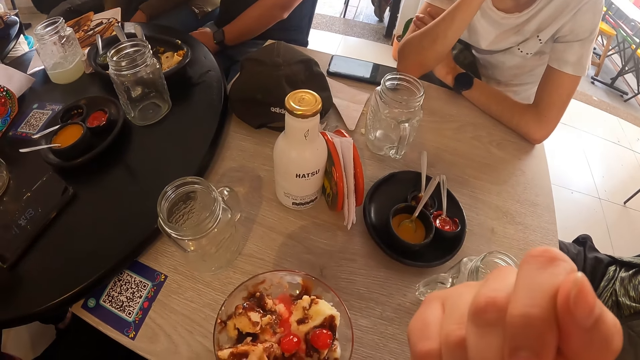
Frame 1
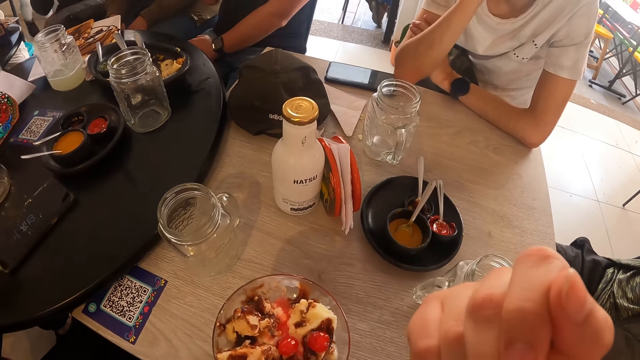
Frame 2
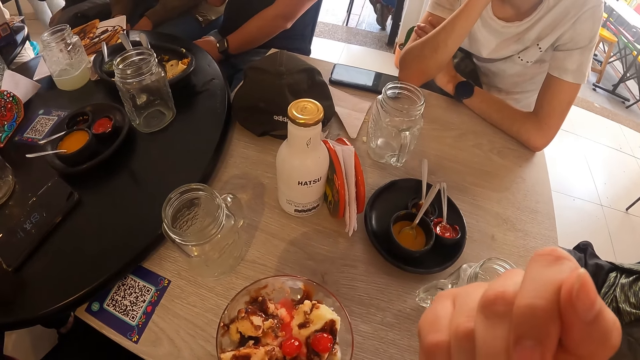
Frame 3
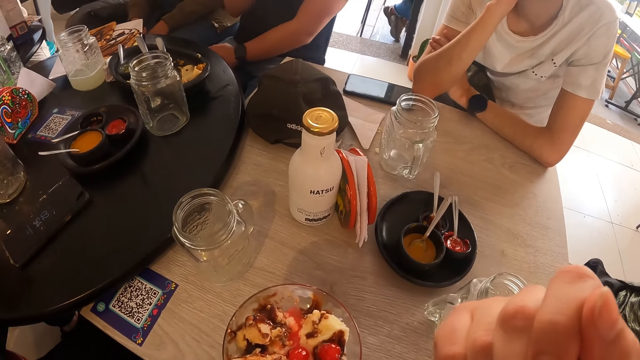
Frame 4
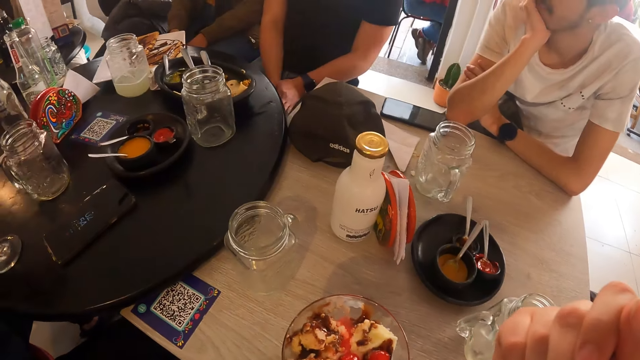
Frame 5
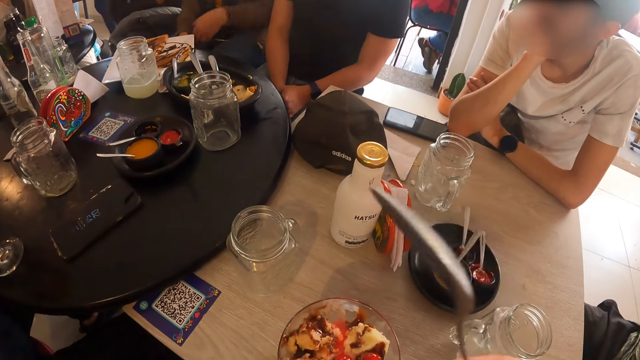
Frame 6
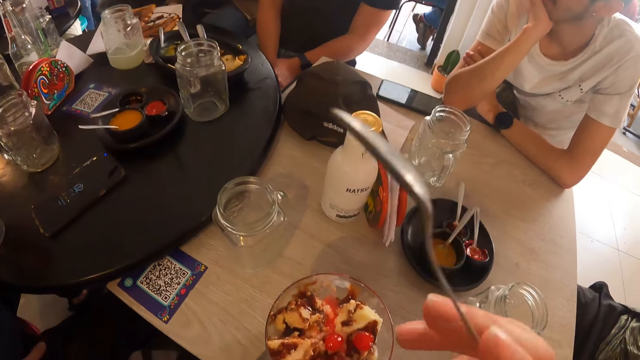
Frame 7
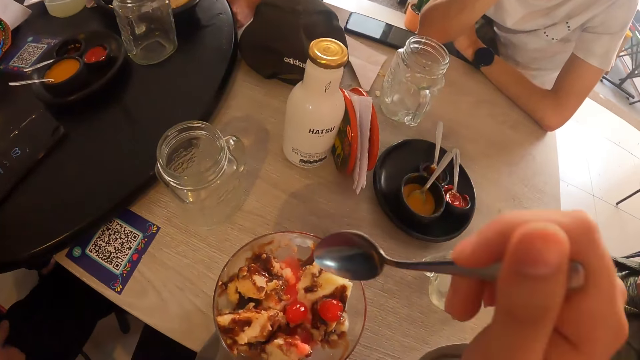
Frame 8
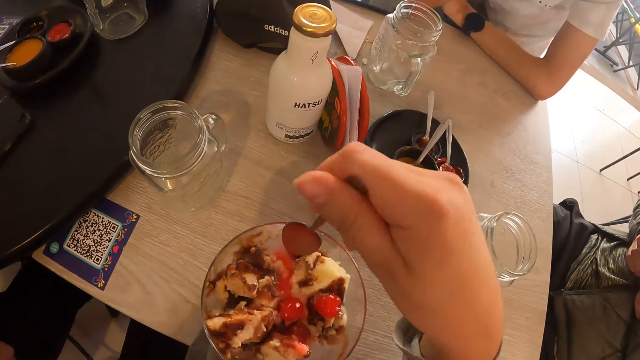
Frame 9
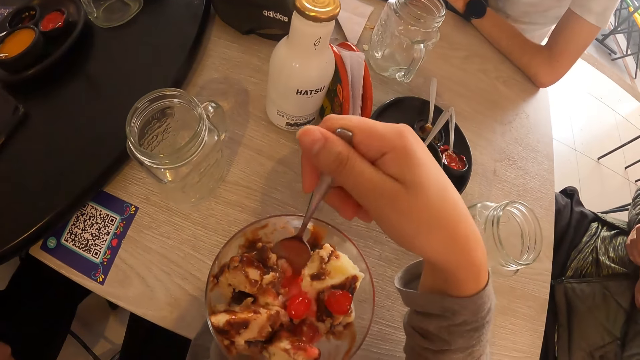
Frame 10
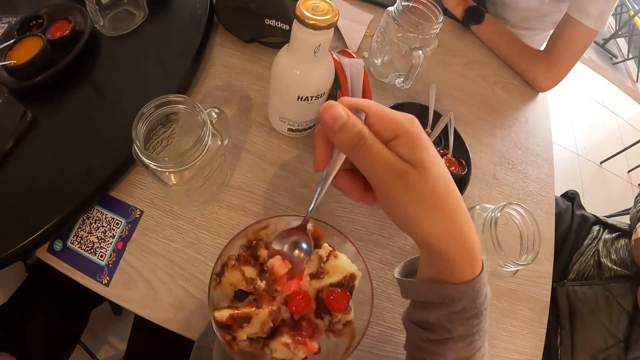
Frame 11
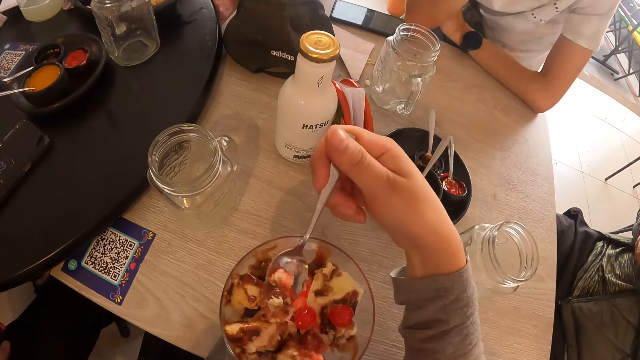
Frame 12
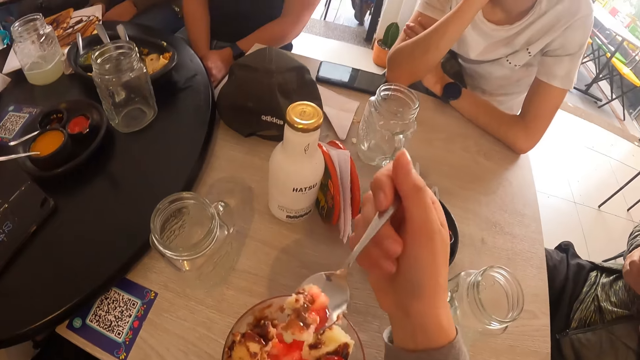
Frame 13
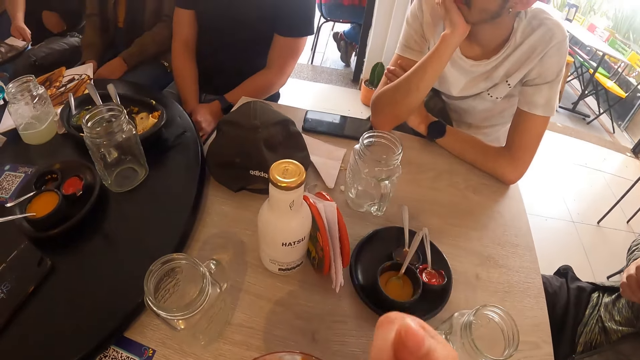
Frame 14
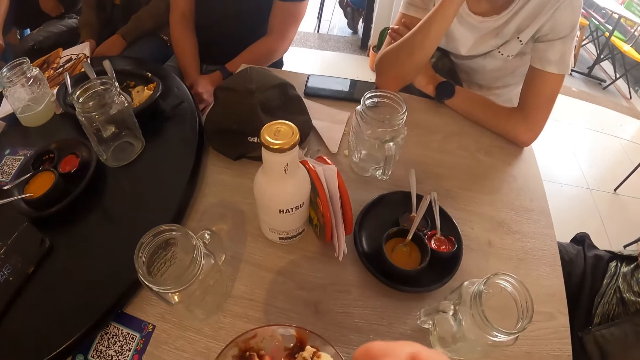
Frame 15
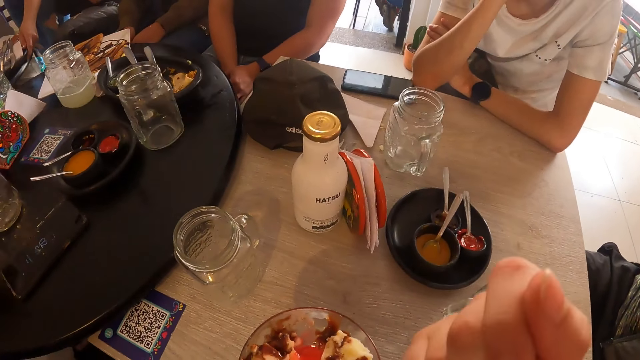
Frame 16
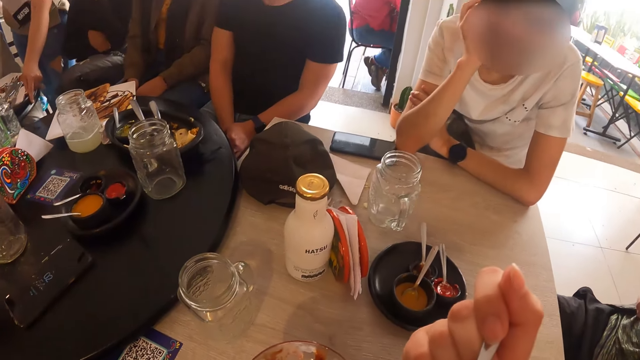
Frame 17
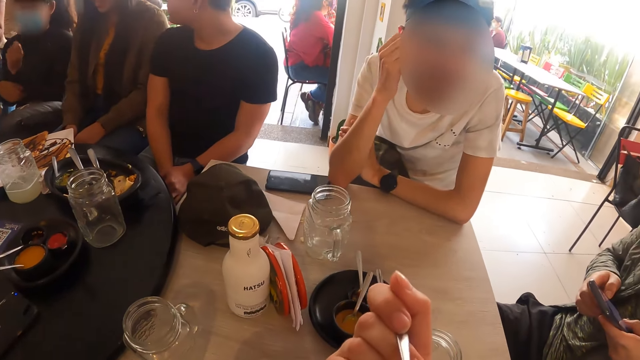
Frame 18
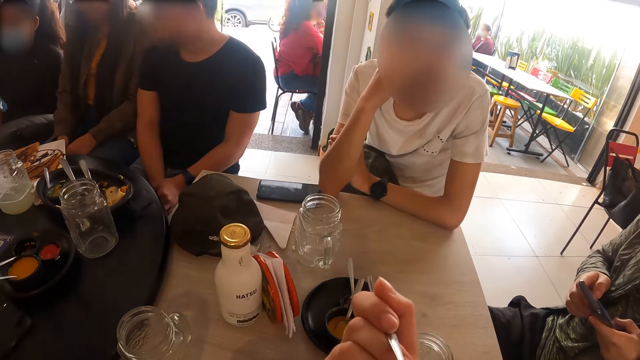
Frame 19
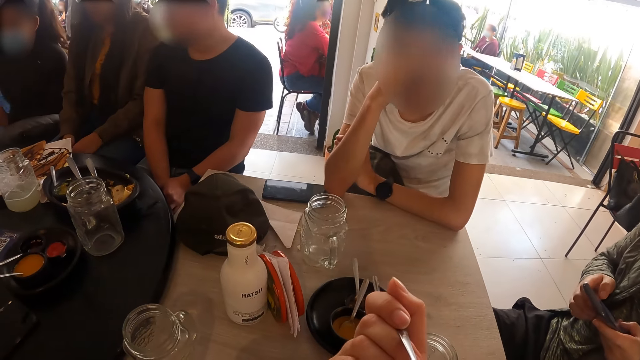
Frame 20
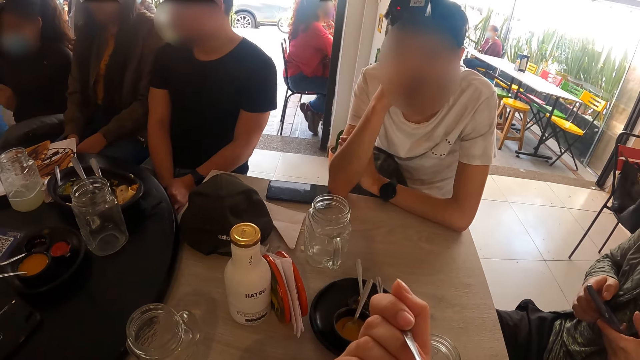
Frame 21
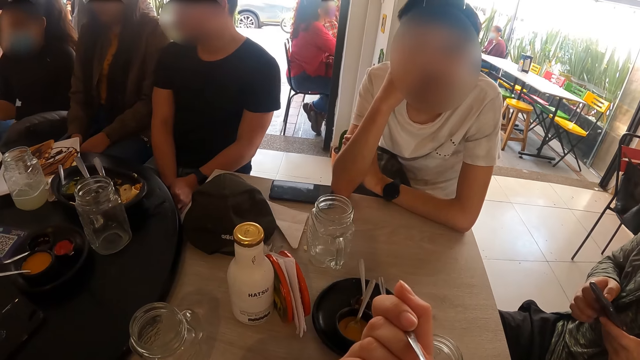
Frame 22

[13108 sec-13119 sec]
The man touches his face with his right hand.

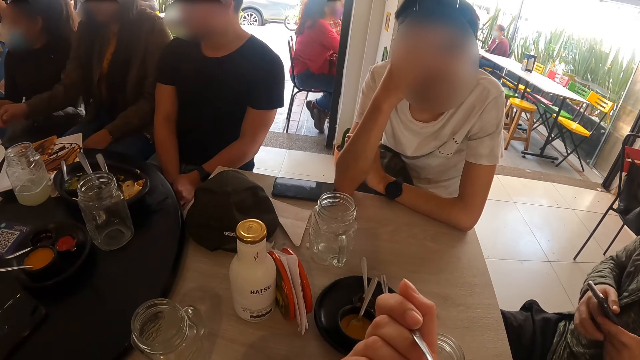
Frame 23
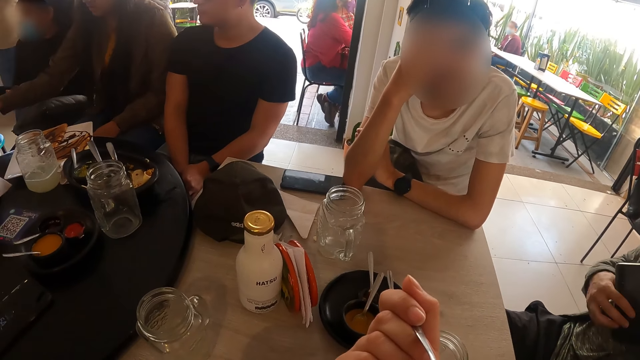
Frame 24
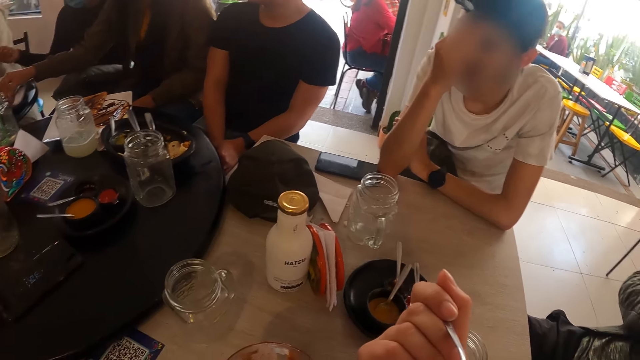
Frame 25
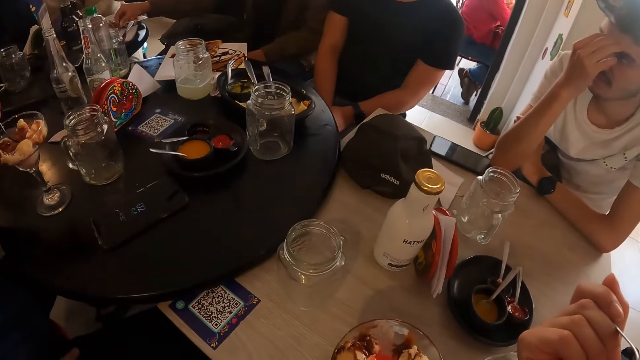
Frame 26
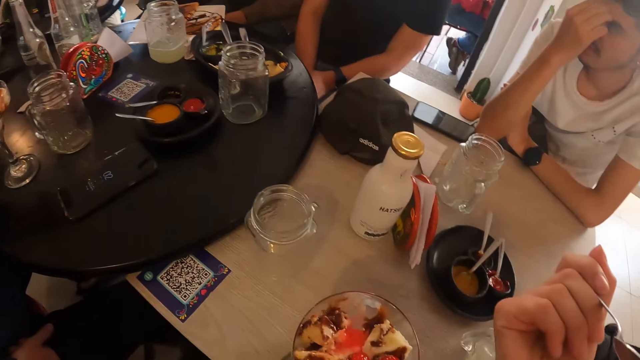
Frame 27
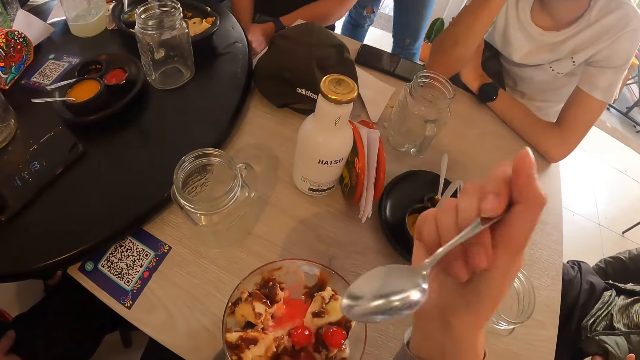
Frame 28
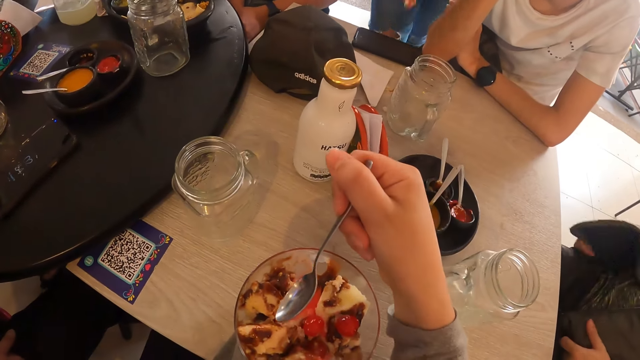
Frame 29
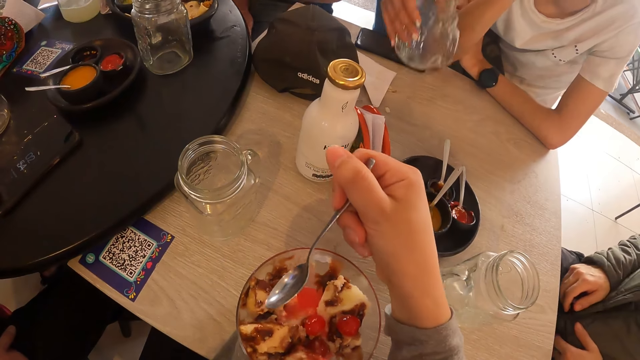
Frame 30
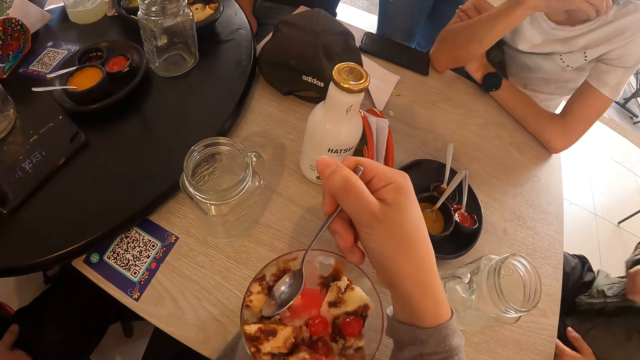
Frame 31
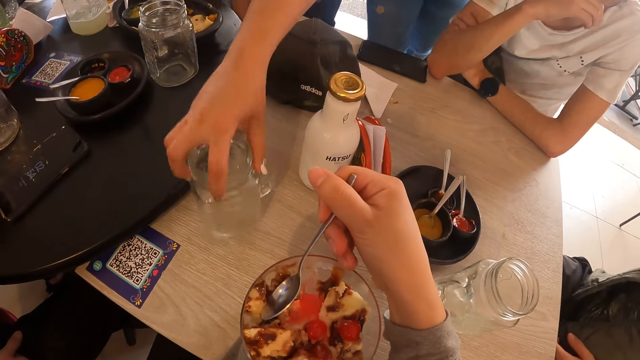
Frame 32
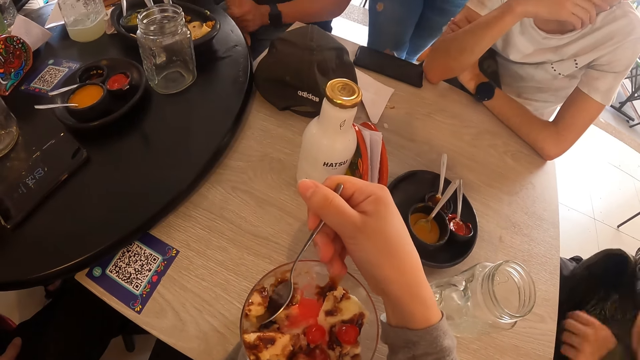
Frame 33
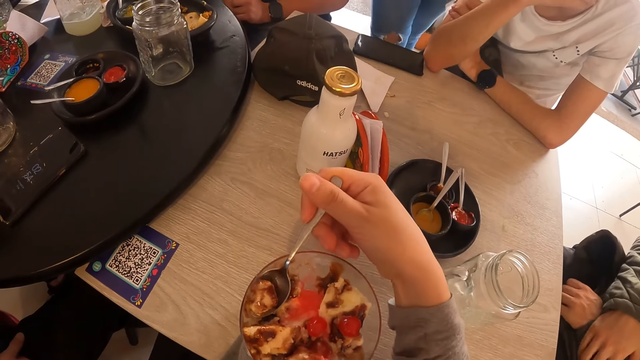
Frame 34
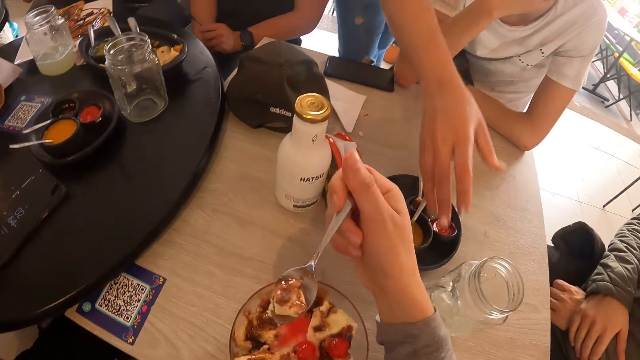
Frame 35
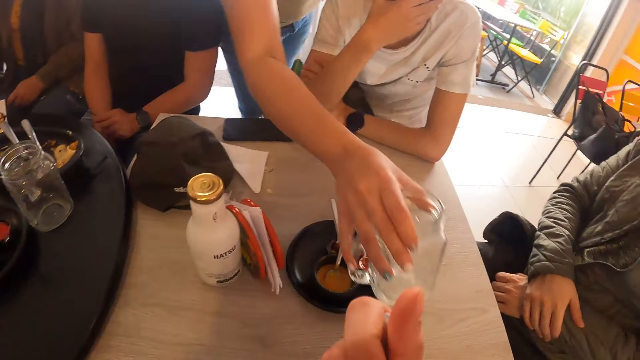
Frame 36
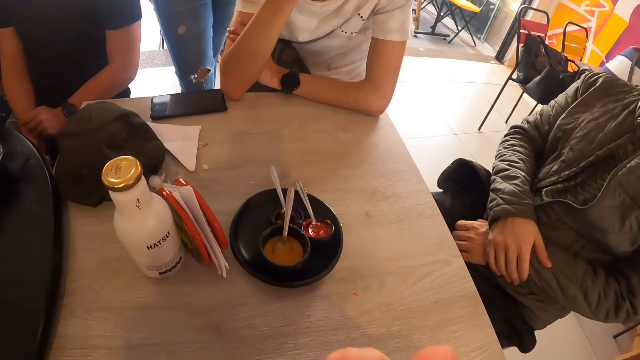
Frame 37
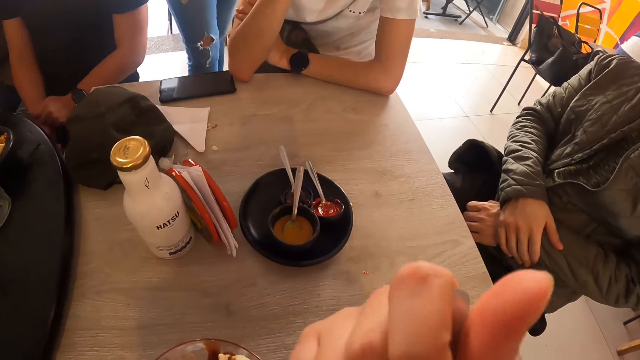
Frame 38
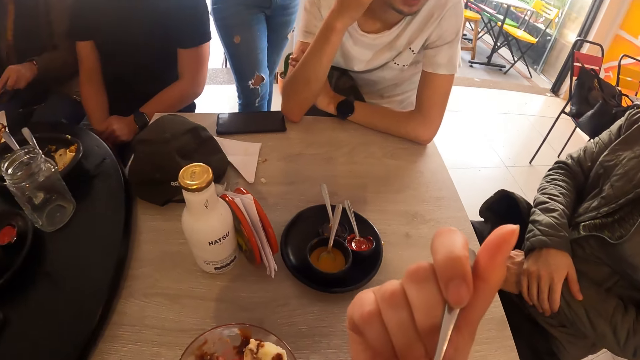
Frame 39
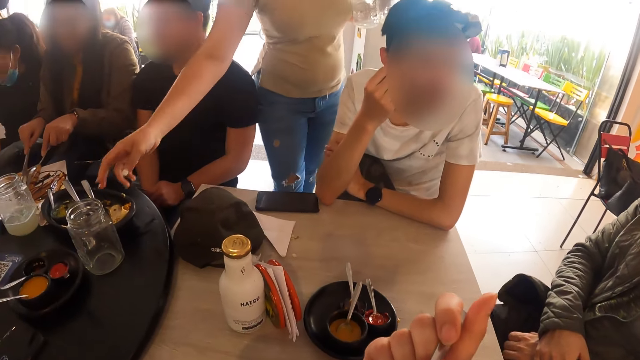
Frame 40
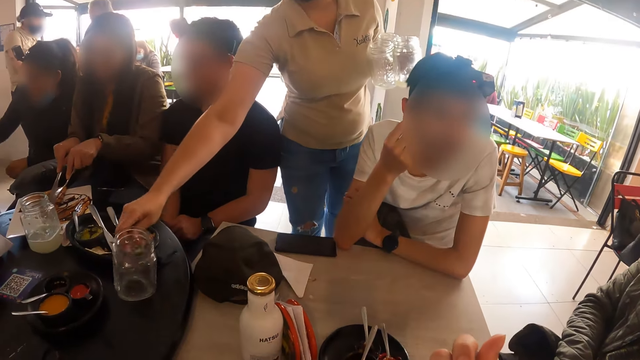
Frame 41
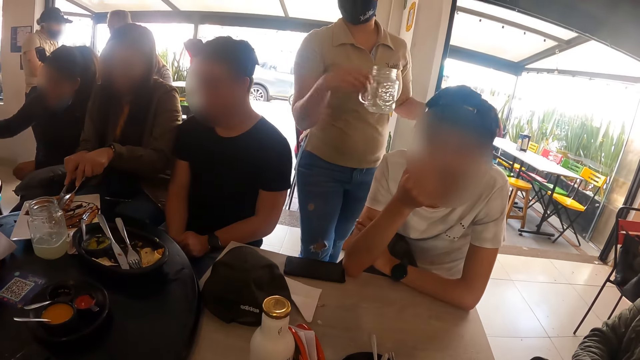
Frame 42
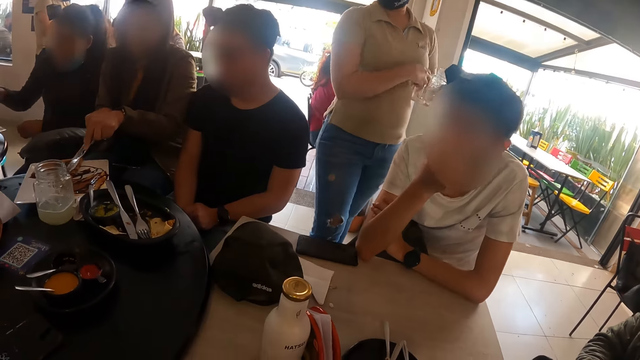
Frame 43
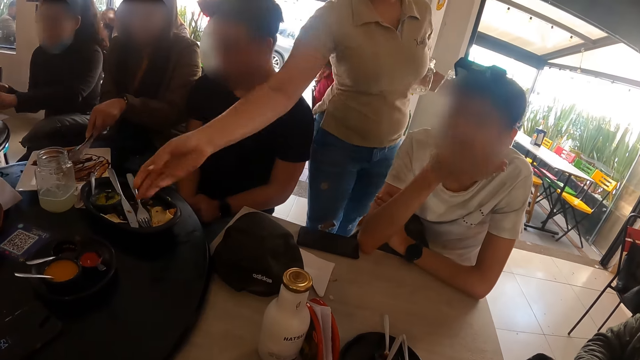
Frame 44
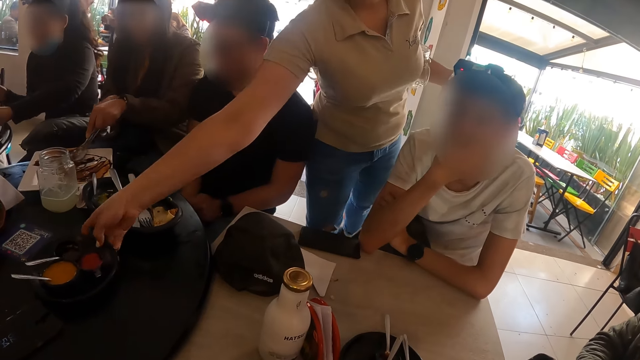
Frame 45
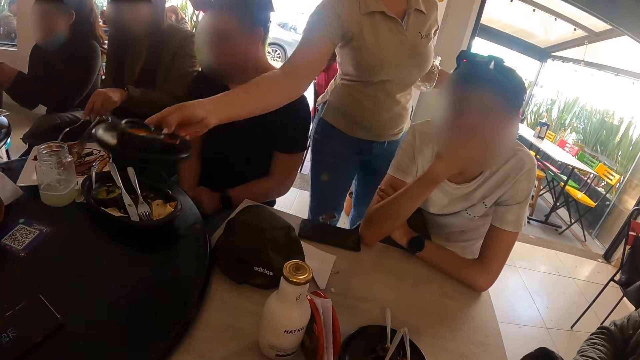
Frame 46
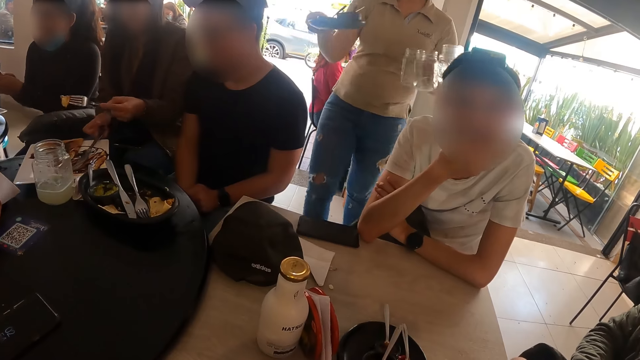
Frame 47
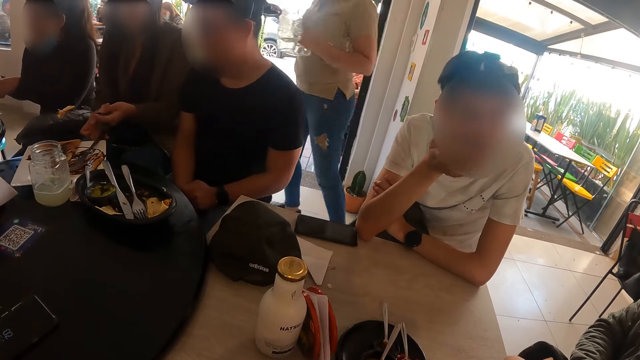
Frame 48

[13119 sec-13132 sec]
The woman touches a glass jar on the table with her right hand. Another woman picks up the glass jar from the table with her right hand. She picks up the glass jar from the table with her right hand again. The camera wearer takes ice-cream from the glass of ice-cream with the spoon in her right hand. The other woman picks up the glass jar from the table with her right hand. The first woman cuts fries in the plate on the table with a knife and a spoon in her hands. The other woman picks up the glass jar from the table with her right hand. She passes the glass jar to her left arm, picks up a plate from the table with her right hand, and walks away from the table.
